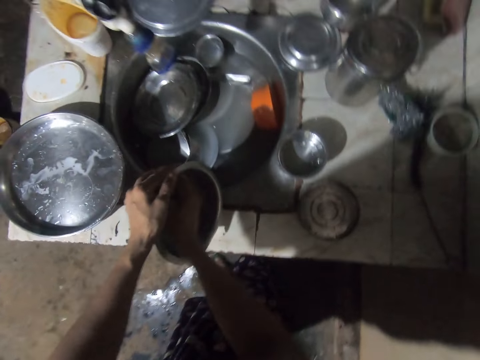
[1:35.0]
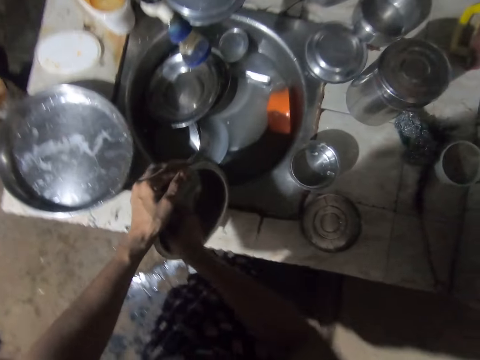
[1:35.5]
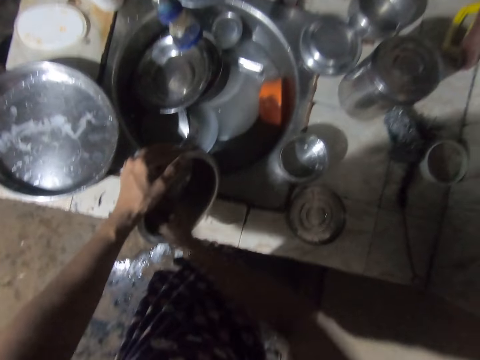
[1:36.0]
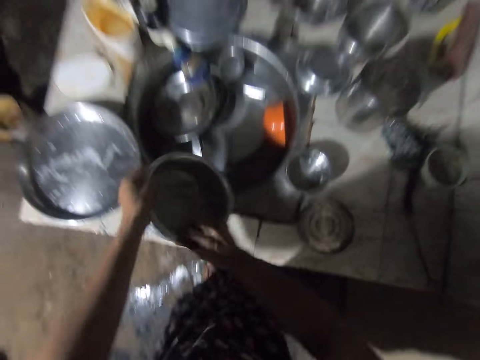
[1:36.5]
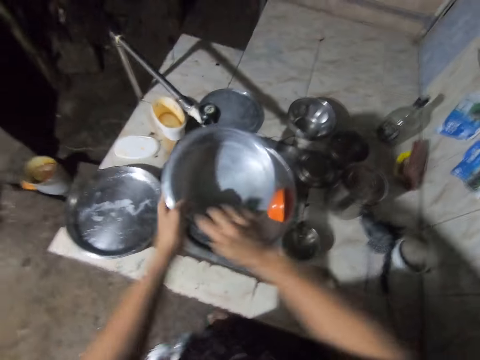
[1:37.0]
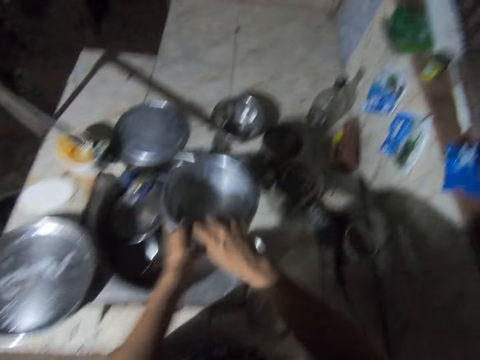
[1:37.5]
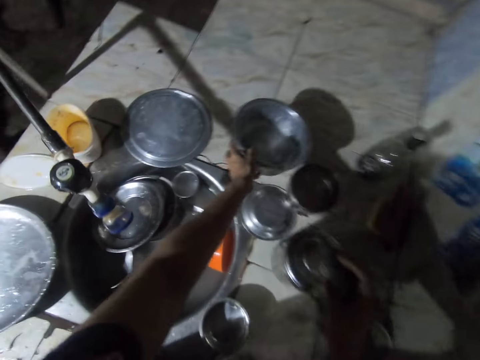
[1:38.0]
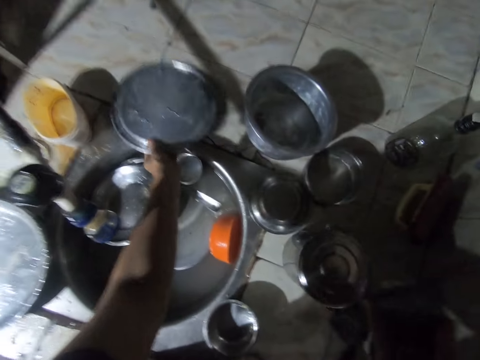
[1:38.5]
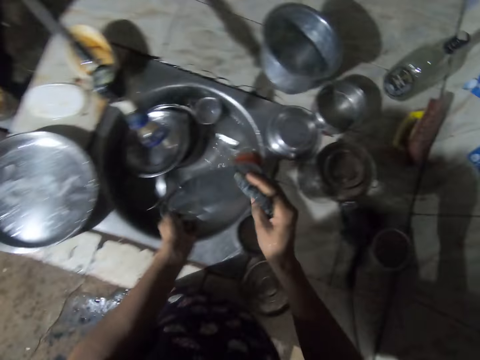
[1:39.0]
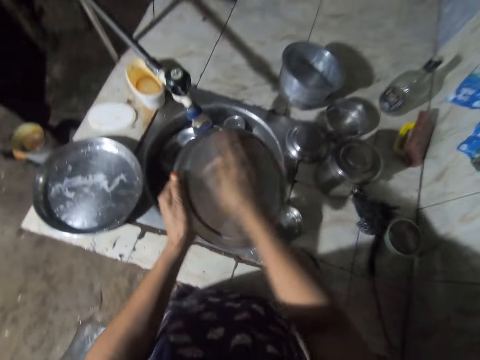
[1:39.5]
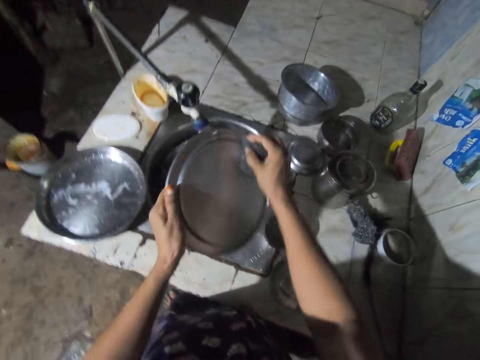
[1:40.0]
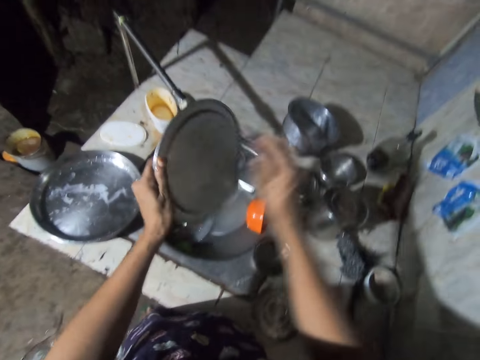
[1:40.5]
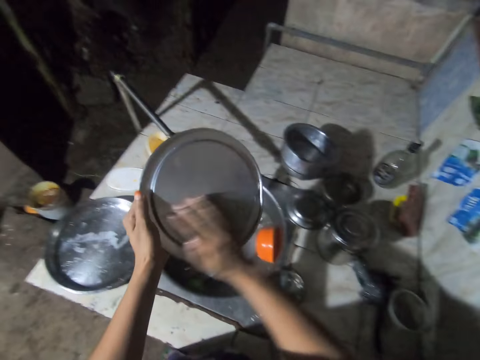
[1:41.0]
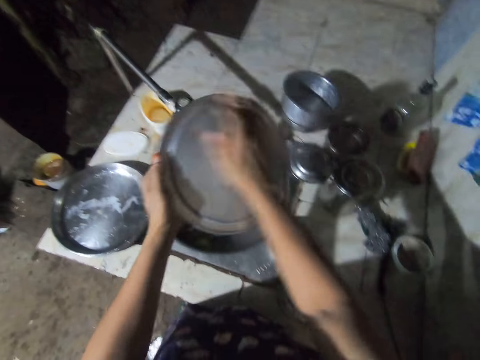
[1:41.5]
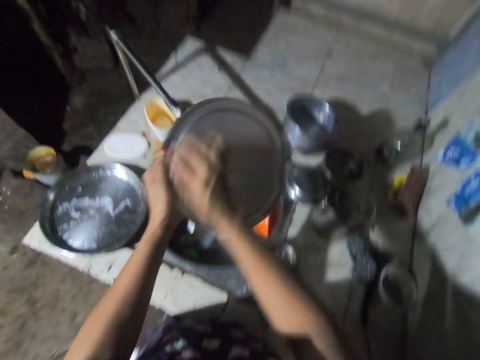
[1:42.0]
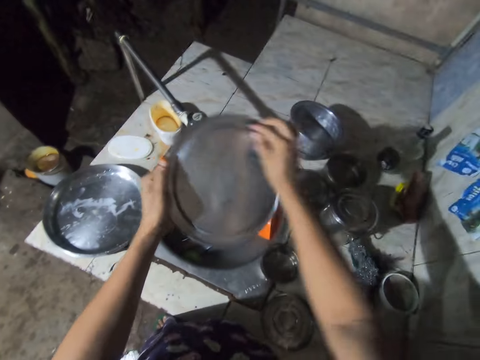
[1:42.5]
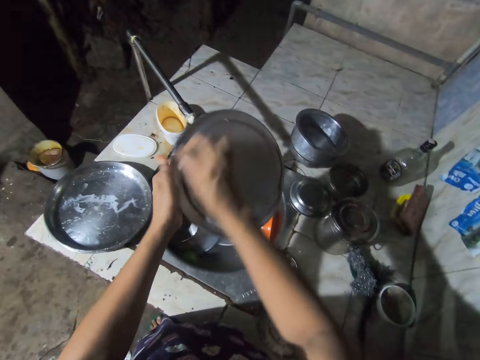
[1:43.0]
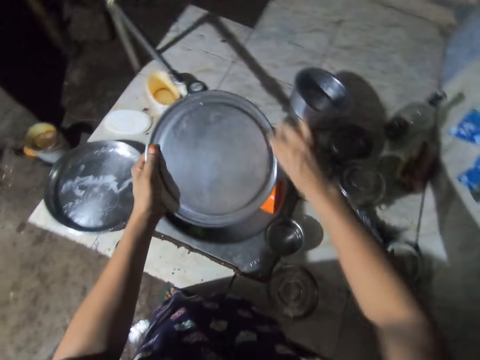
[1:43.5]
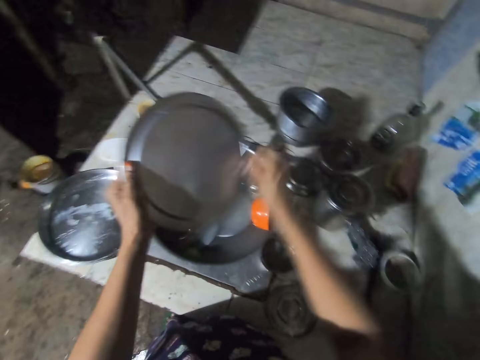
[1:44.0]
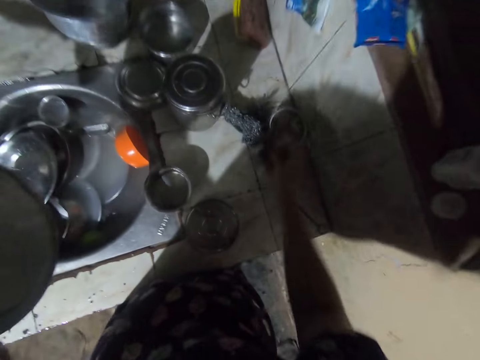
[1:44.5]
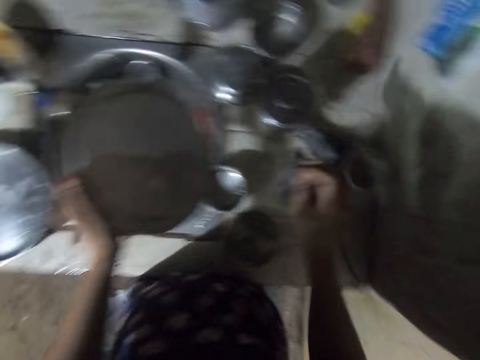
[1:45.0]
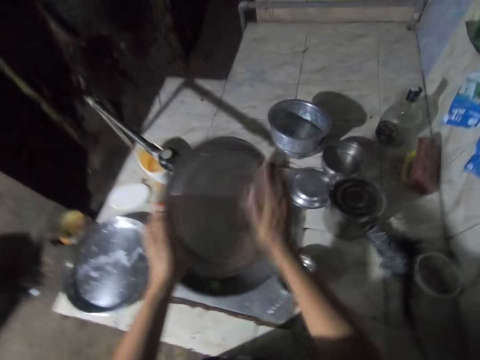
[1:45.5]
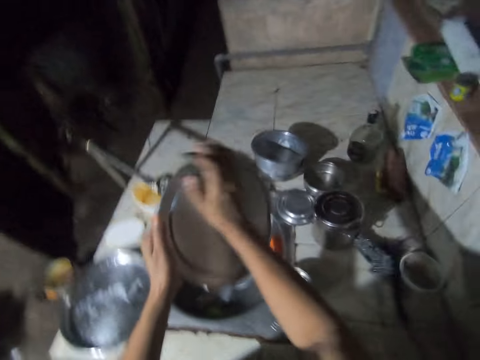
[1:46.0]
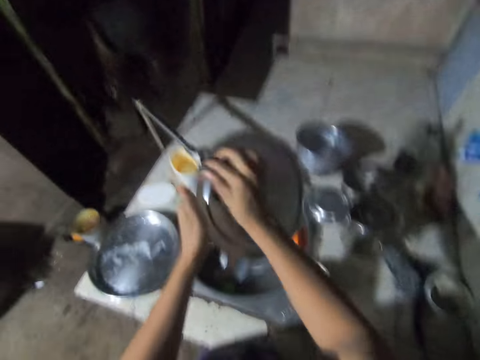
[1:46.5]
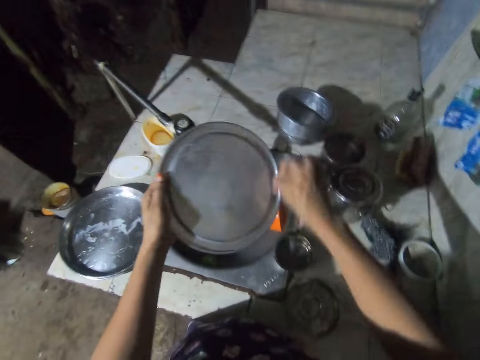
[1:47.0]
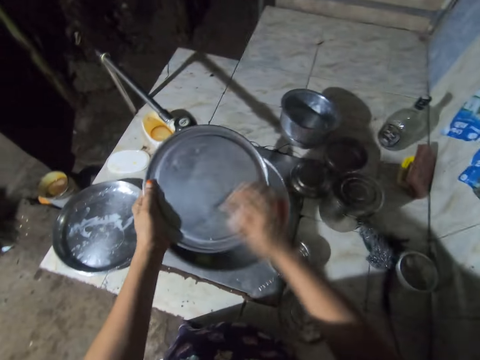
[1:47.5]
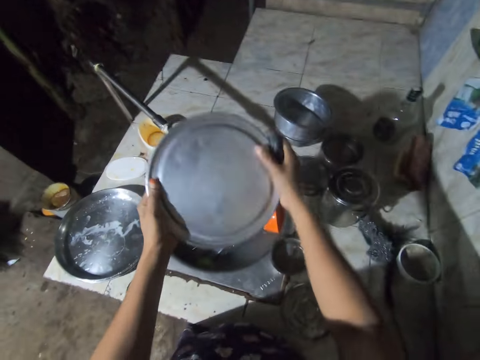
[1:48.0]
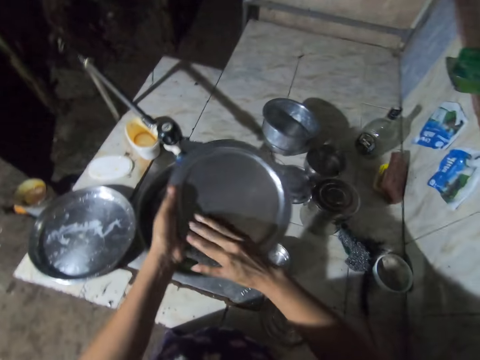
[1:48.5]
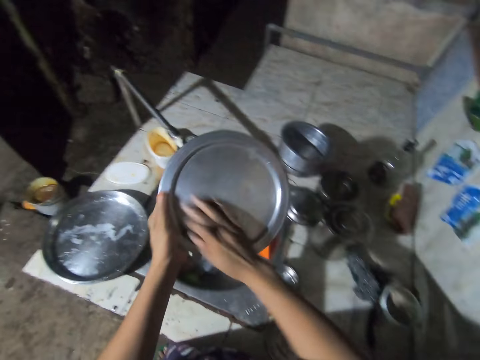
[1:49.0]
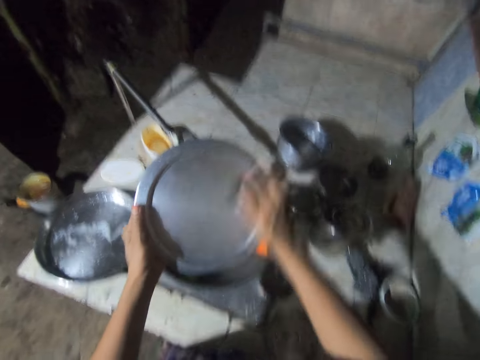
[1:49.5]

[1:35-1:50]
The camera wearer lifts a cooking pot with the left hand. They place the cooking pot on a bowl with the left hand. They pick up a cooking pot lid with the left hand from the kitchen counter. They wash the cooking pot lid with the washing sponge. They dip the washing sponge on the soap with the right hand. They wash the cooking pot lid with the washing sponge.

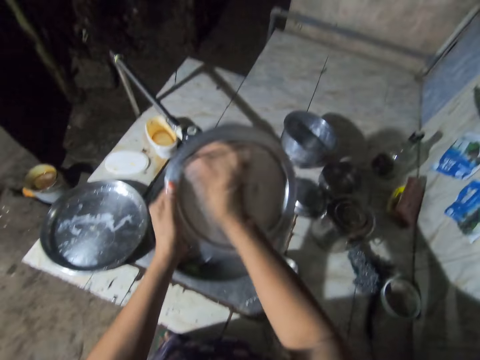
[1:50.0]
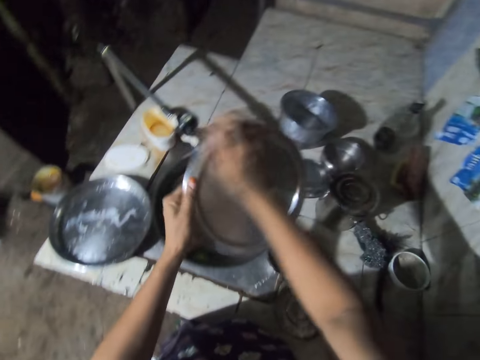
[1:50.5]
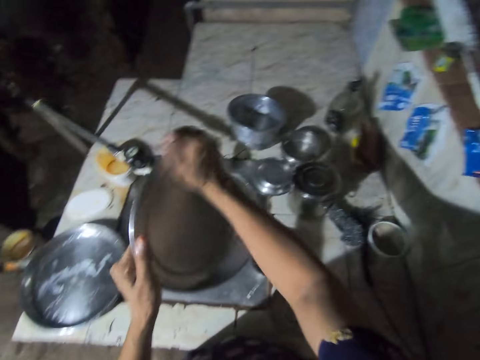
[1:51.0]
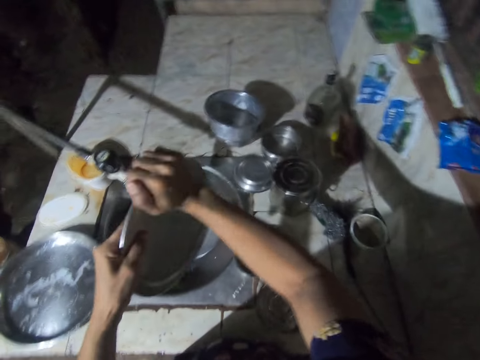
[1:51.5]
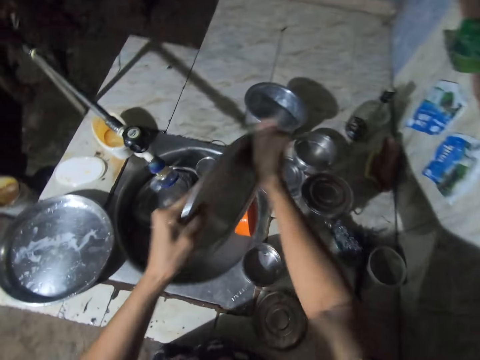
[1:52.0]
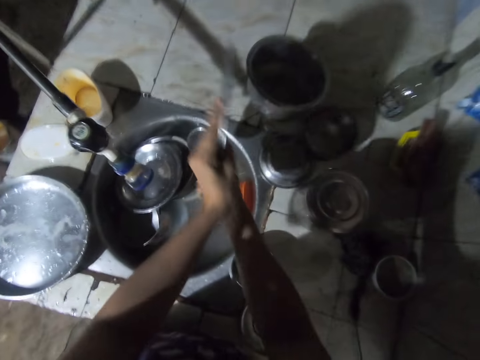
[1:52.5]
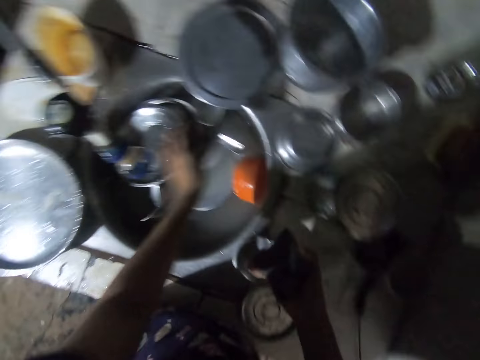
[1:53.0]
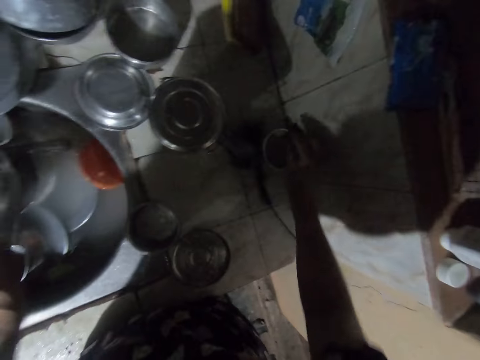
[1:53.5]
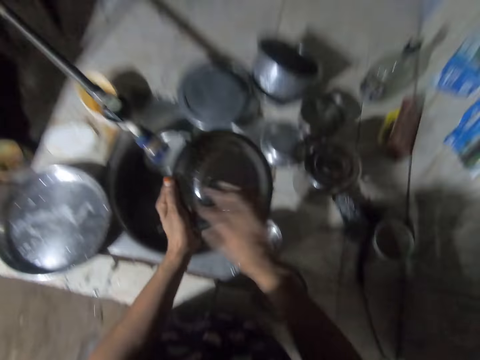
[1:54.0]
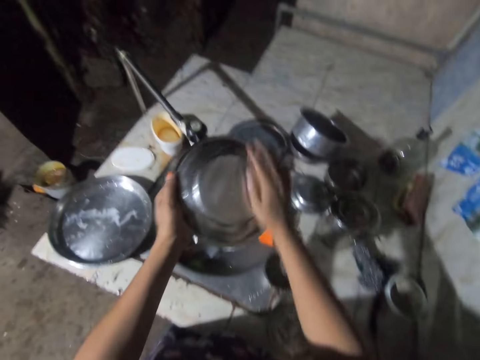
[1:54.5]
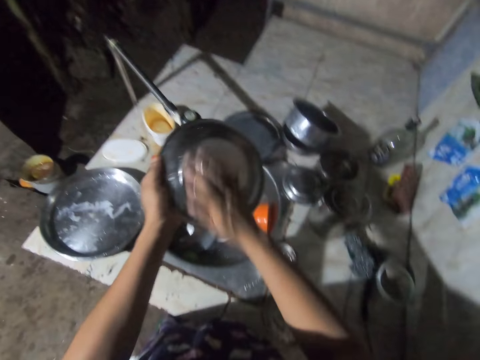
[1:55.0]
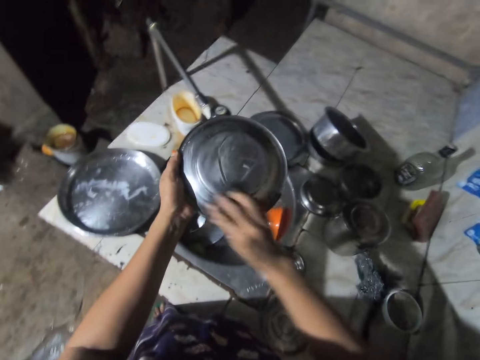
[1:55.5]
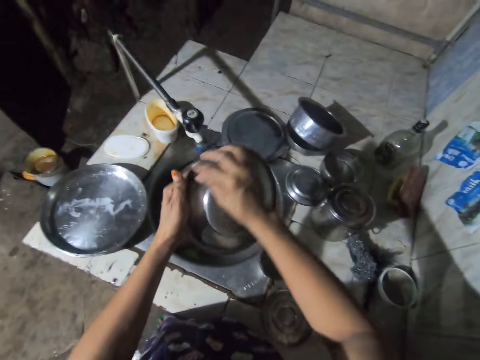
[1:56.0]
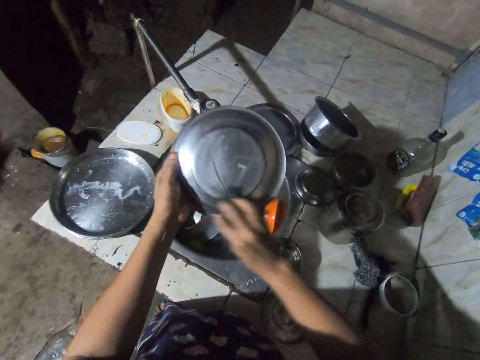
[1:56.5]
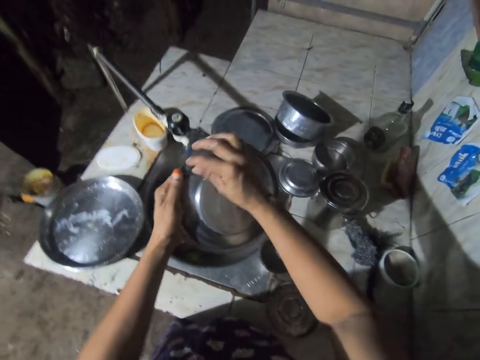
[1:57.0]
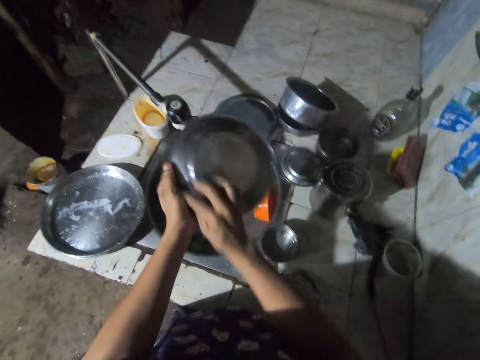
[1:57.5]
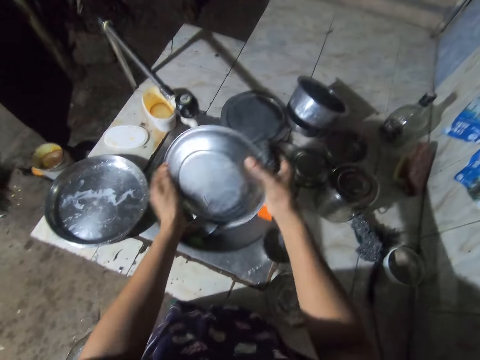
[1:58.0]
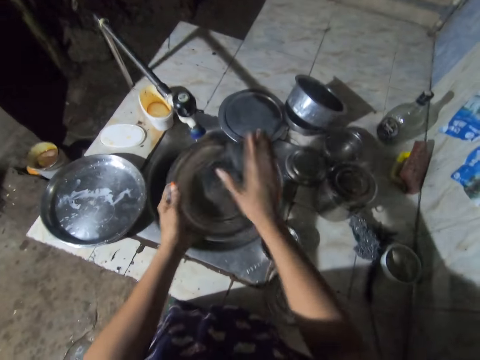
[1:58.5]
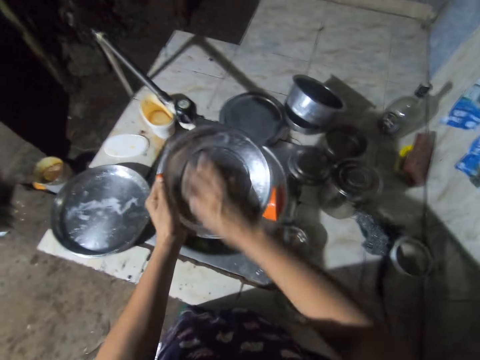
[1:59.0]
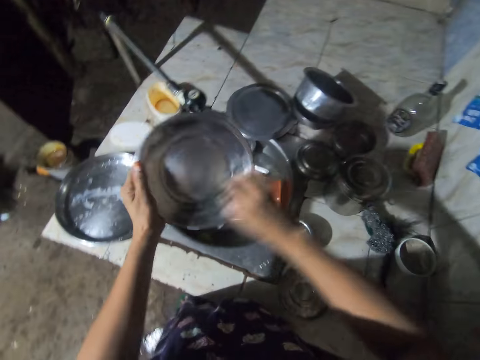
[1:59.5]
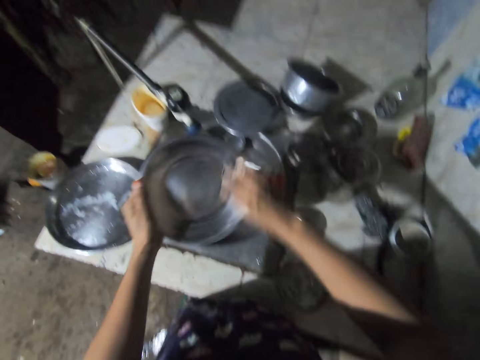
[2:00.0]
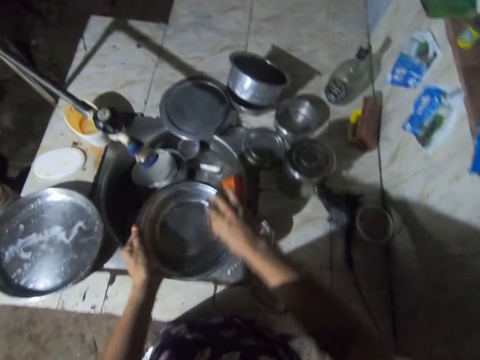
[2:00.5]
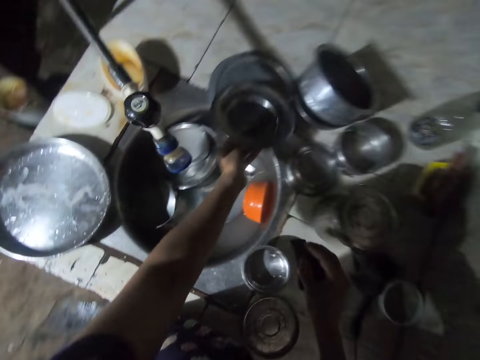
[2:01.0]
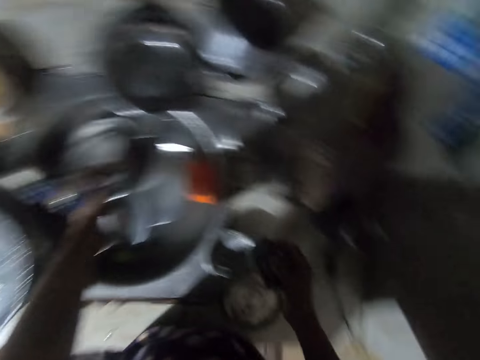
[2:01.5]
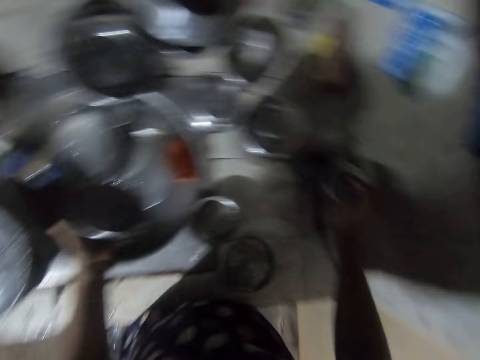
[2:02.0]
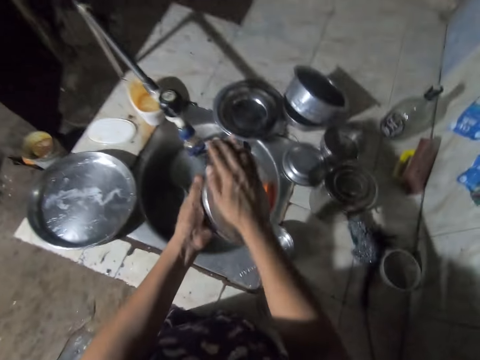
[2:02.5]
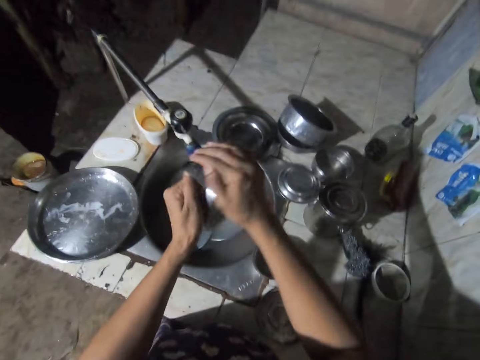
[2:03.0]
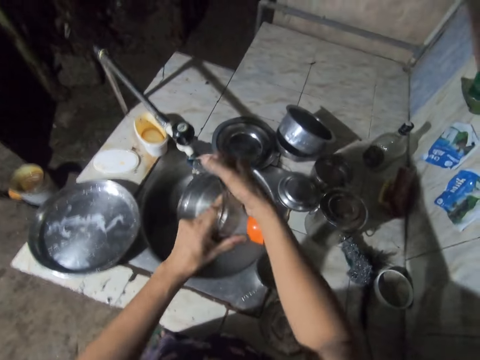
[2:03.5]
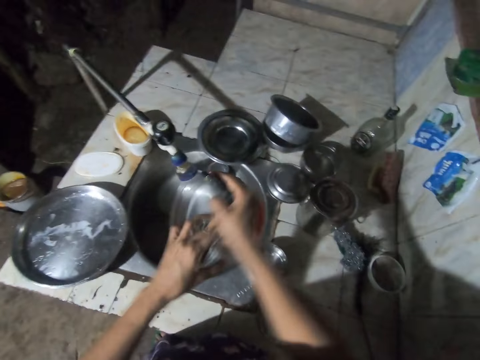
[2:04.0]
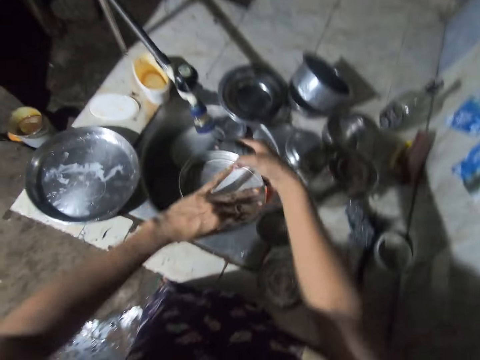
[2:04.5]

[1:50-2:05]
The camera wearer places the cooking pot lid with the left hand from the kitchen counter. They dip the washing sponge on the soap with the right hand. They pick up a plate from the kitchen sink with the left hand. They wash the plate with the washing sponge. They place the plate on the cooking pot lid with the left hand. They dip the washing sponge on the soap with the right hand. They pick up the plate from the kitchen sink with the left hand. They wash the plate with the washing sponge.
